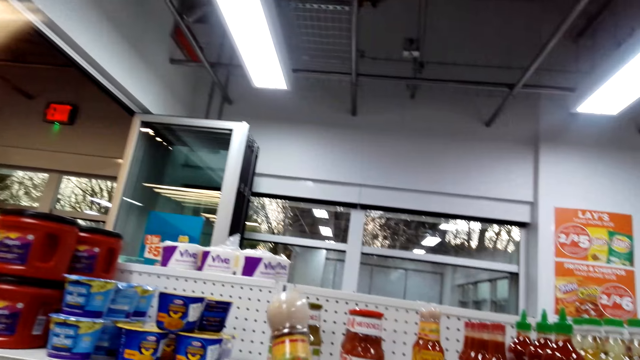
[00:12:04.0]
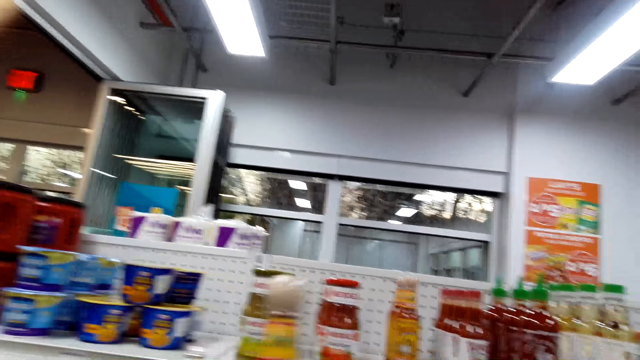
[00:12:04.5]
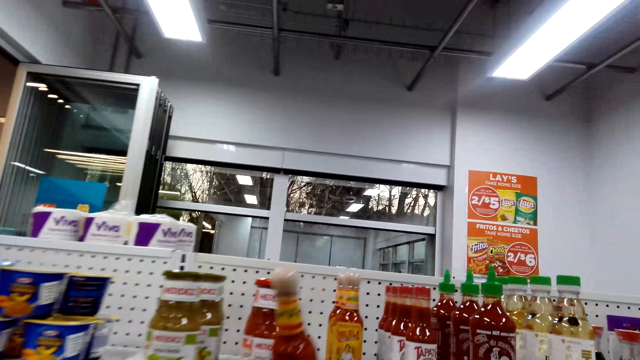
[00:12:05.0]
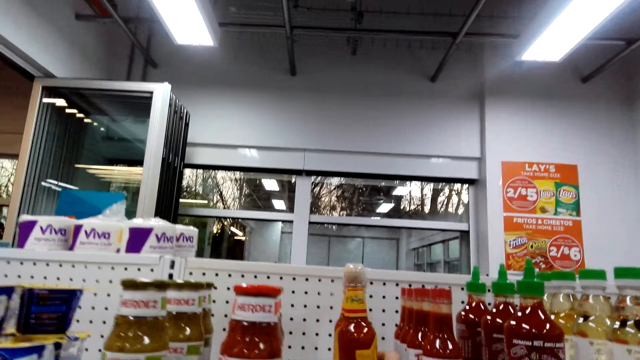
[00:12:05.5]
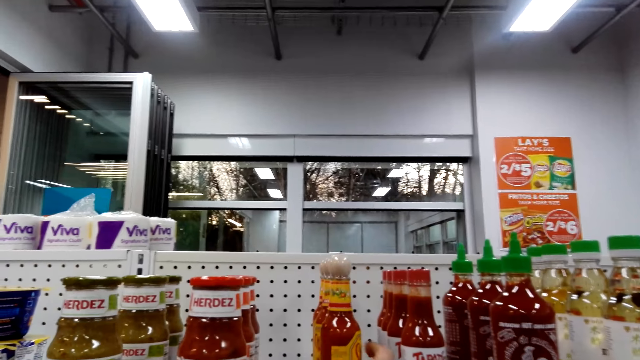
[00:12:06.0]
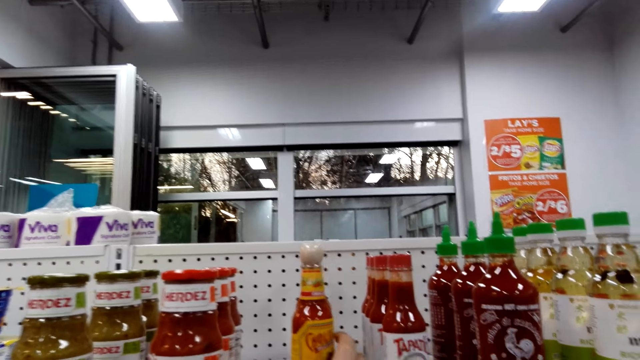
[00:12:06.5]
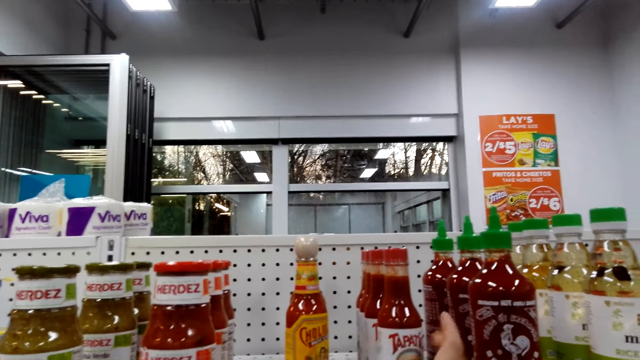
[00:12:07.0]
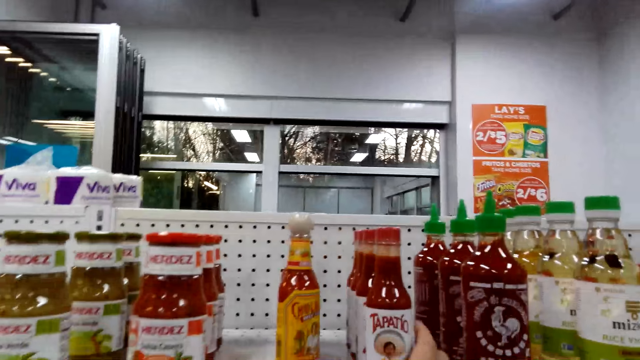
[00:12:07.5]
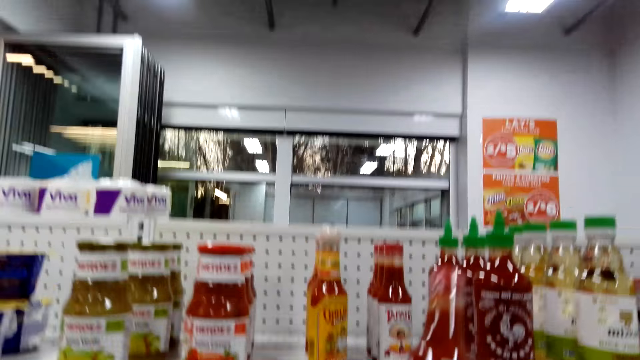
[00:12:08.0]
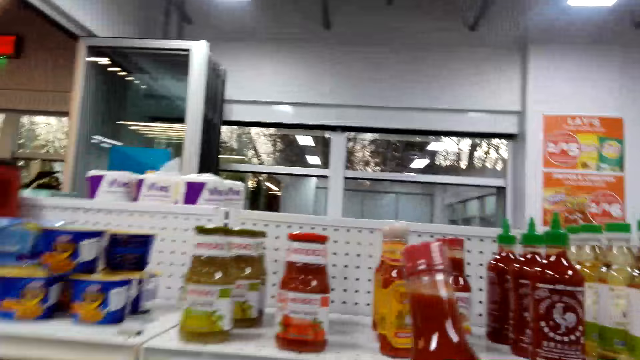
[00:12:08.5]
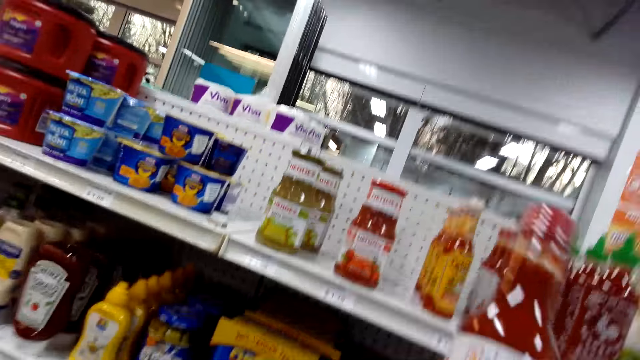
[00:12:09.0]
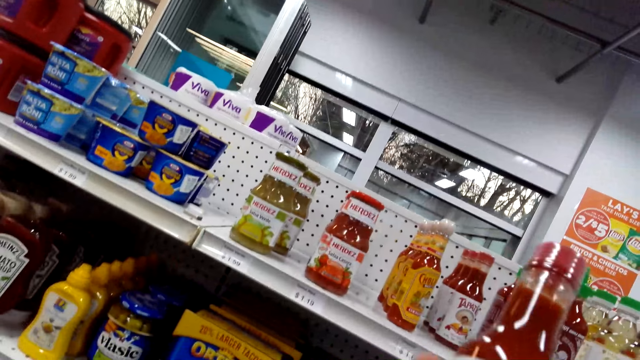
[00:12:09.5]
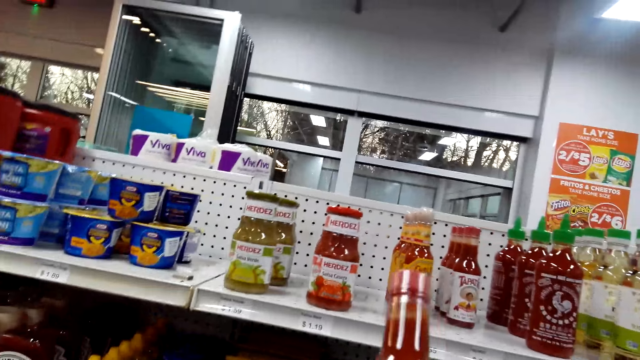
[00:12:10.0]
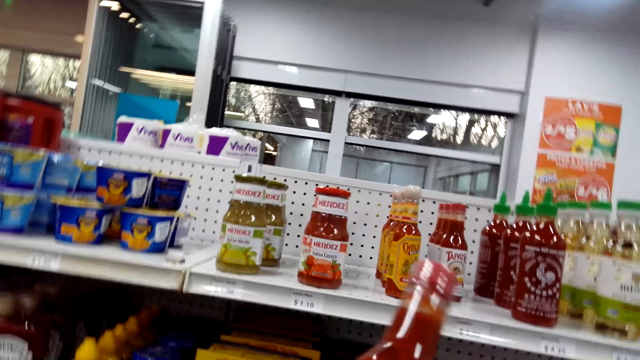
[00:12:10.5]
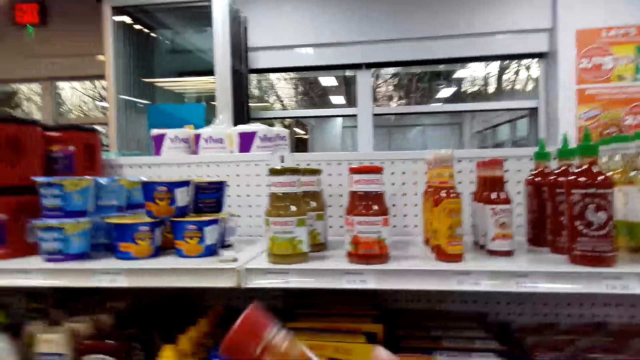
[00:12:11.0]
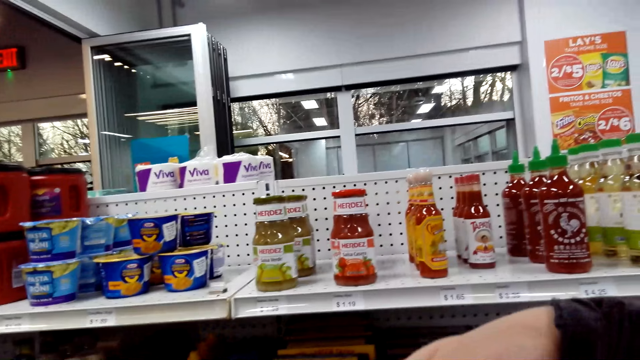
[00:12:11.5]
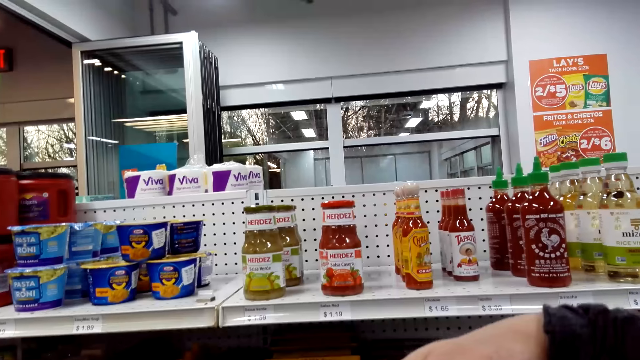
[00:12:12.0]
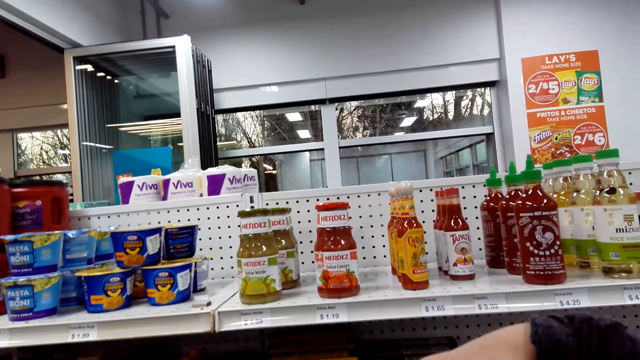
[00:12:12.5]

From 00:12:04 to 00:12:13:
The camera wearer places the bottle of cholula sauce back on the shelf. They pick up a bottle of tapatio sauce from the shelf.

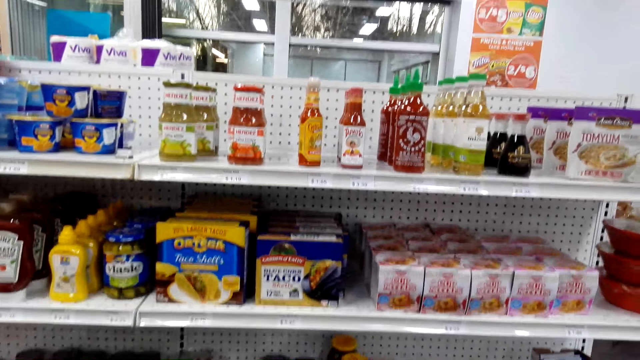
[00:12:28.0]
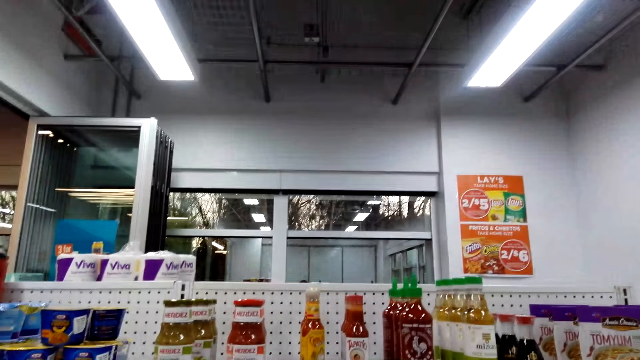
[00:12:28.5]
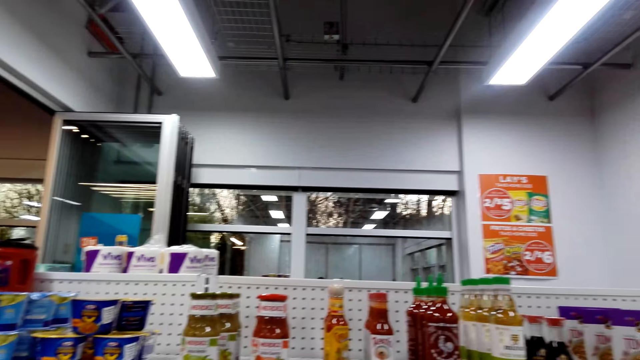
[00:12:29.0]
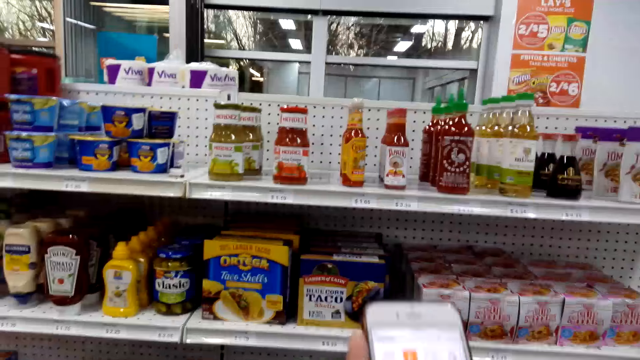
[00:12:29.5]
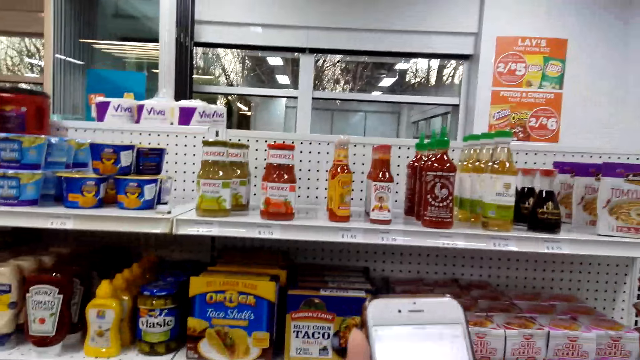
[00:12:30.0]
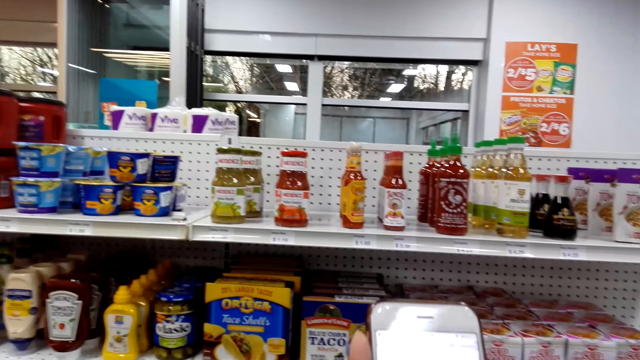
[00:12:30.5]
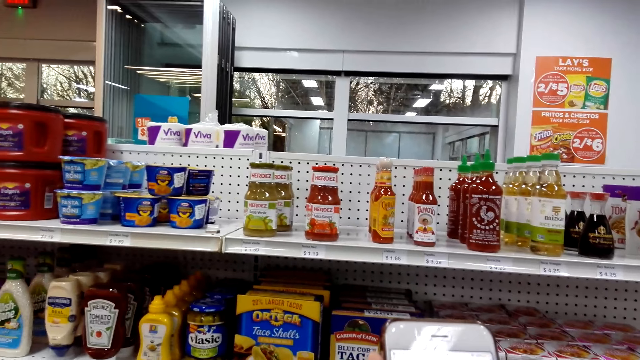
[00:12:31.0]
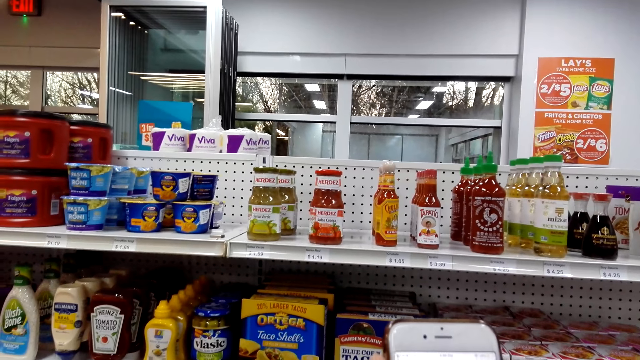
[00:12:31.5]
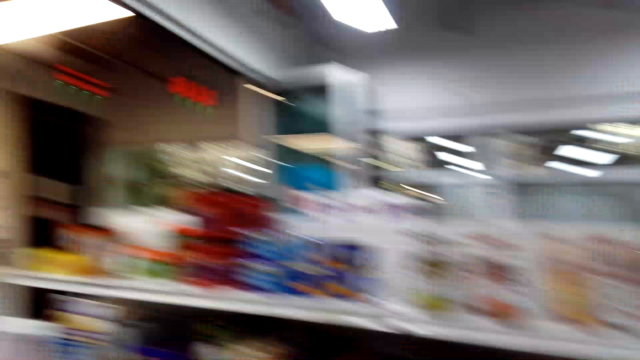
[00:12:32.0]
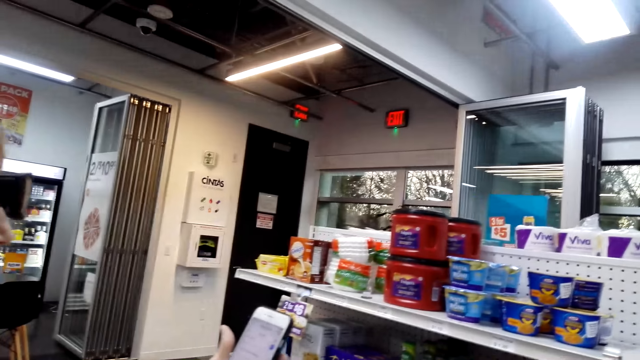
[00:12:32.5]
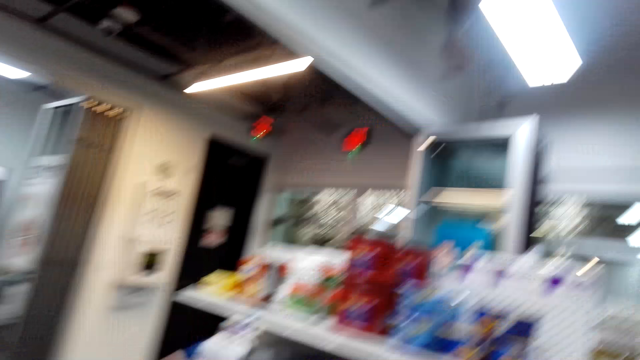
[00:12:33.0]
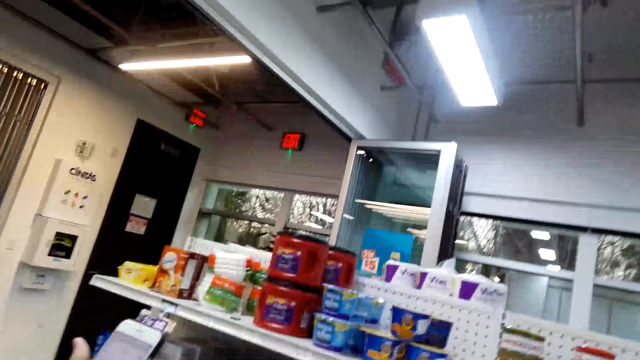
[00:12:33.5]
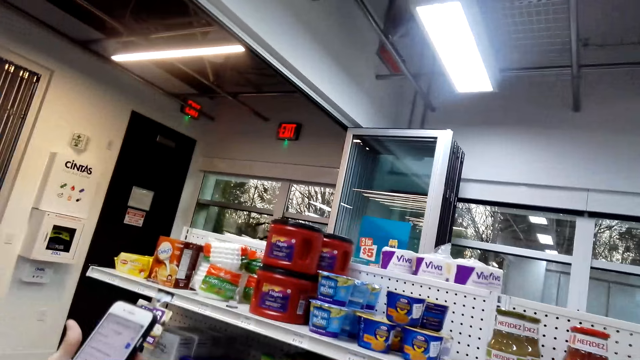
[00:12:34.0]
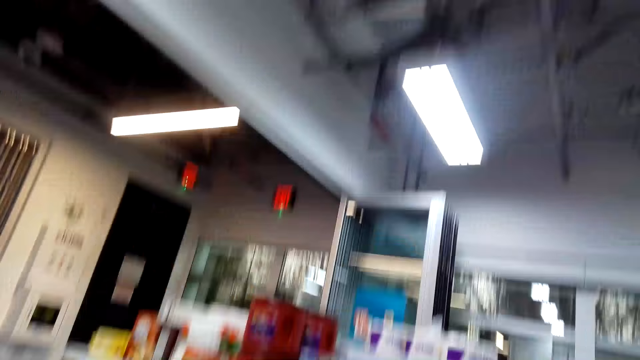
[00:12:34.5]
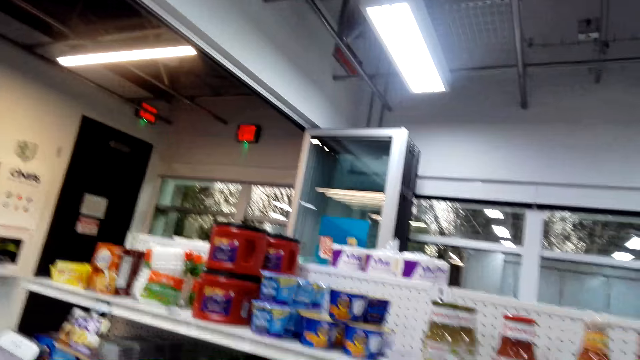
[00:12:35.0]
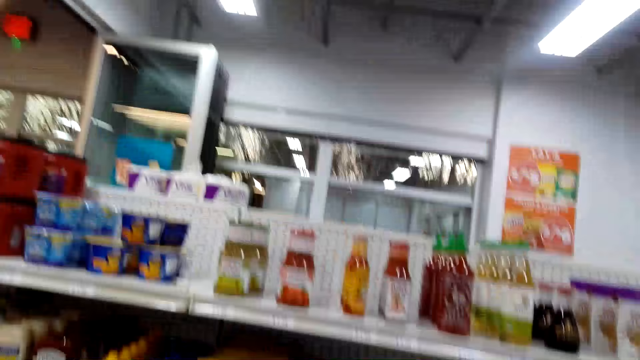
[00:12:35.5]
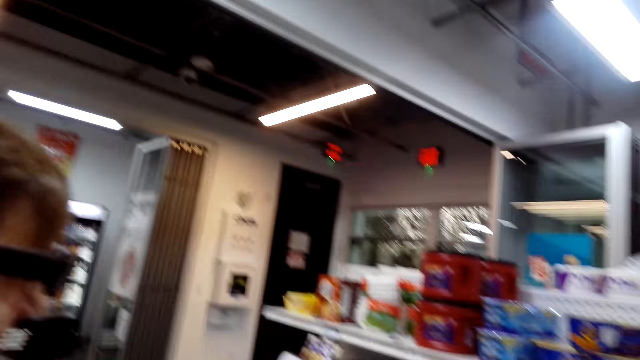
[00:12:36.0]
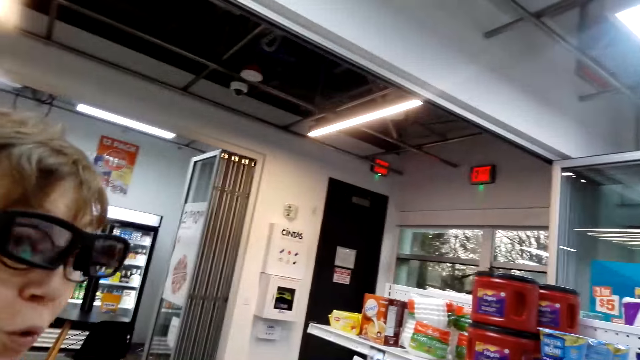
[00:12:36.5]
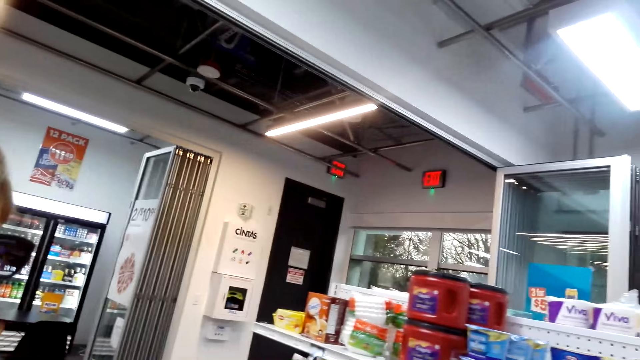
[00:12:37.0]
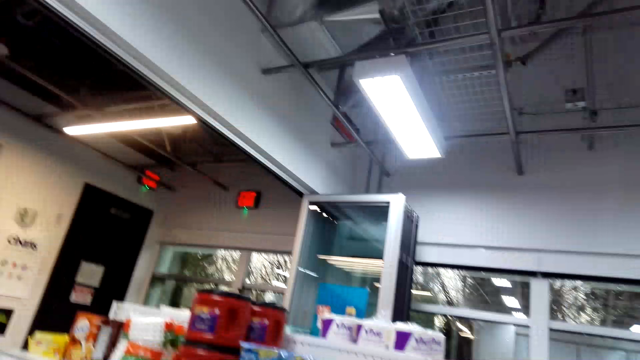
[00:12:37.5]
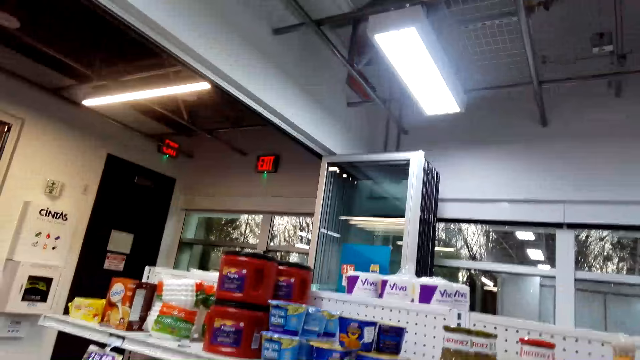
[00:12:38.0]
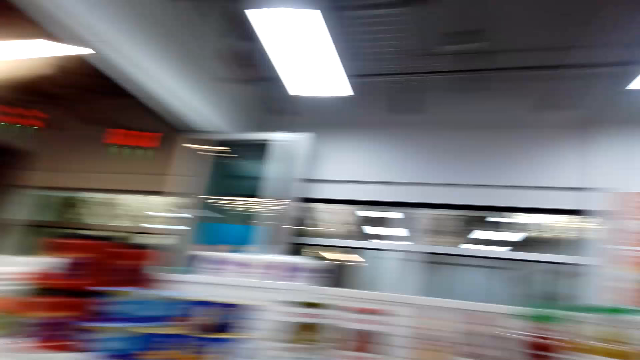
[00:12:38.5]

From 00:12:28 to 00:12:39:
The camera wearer scrolls on the cell phone. A woman scrolls on the cell phone.
